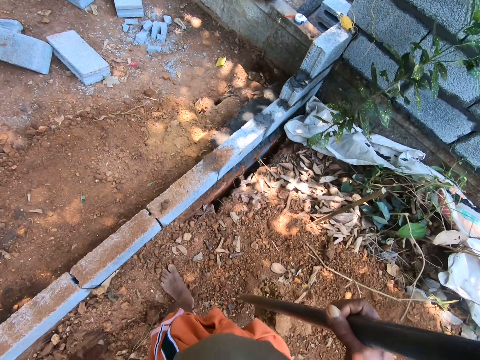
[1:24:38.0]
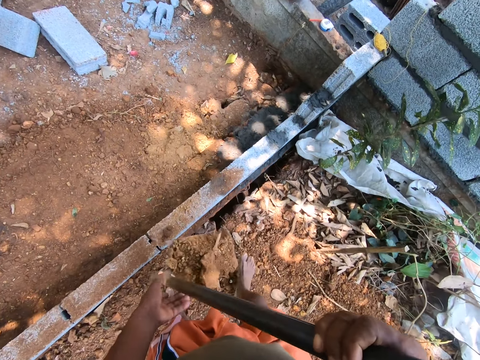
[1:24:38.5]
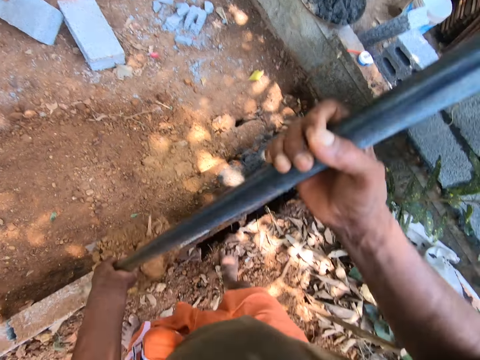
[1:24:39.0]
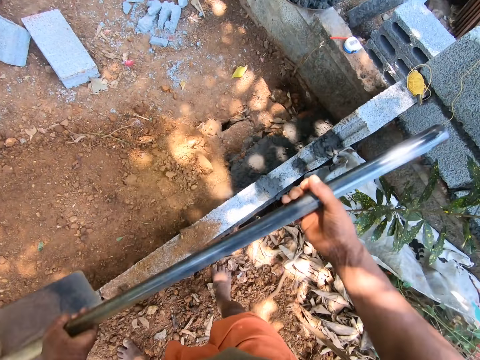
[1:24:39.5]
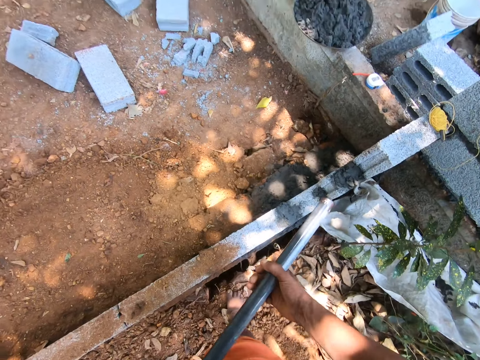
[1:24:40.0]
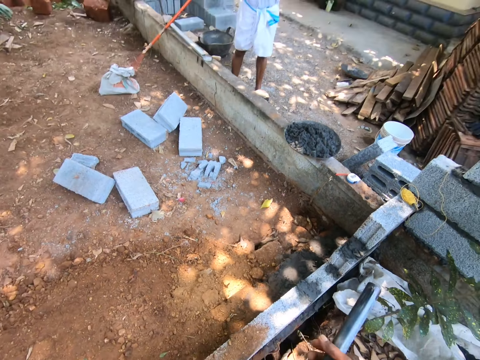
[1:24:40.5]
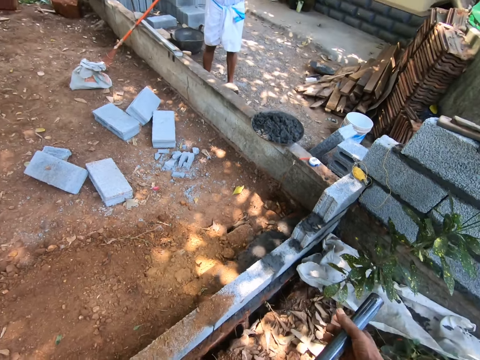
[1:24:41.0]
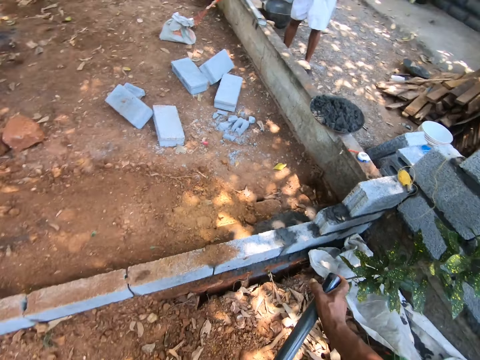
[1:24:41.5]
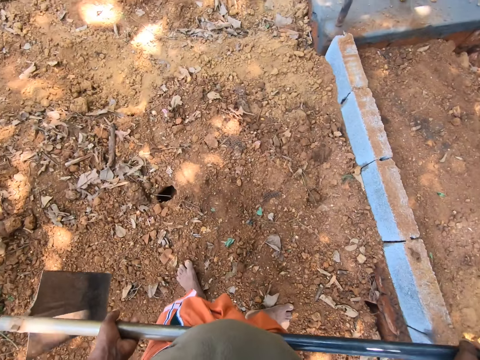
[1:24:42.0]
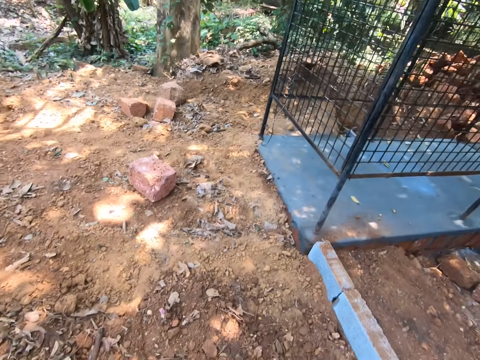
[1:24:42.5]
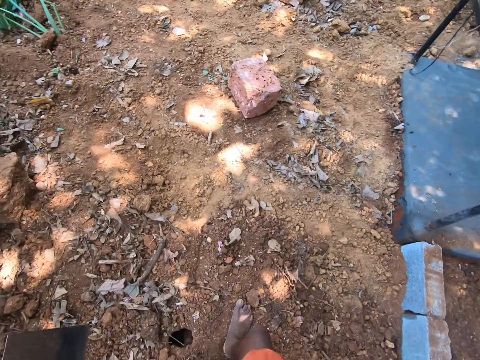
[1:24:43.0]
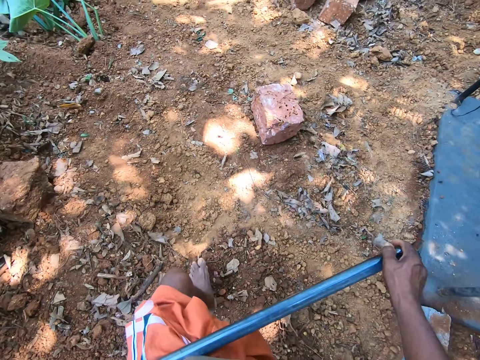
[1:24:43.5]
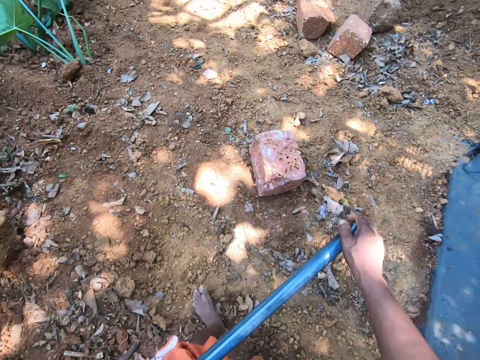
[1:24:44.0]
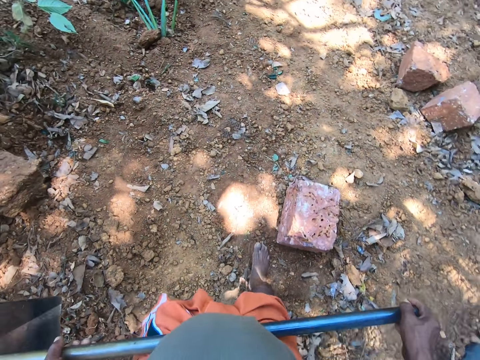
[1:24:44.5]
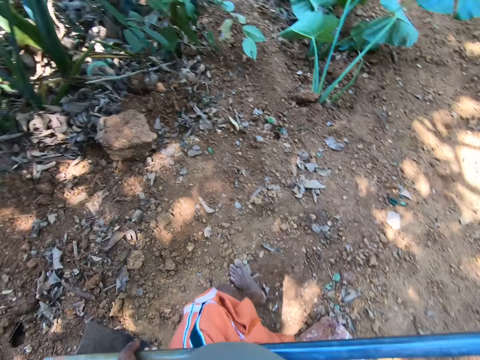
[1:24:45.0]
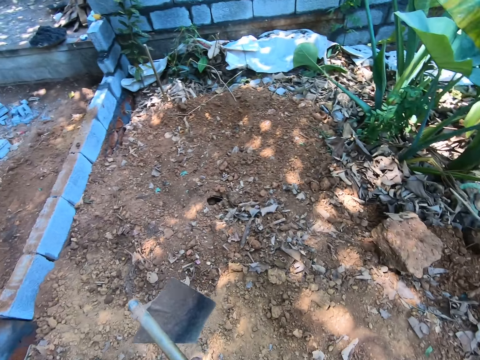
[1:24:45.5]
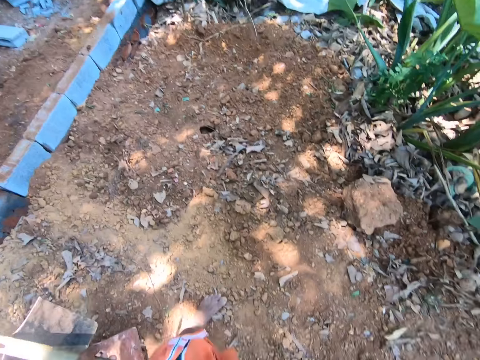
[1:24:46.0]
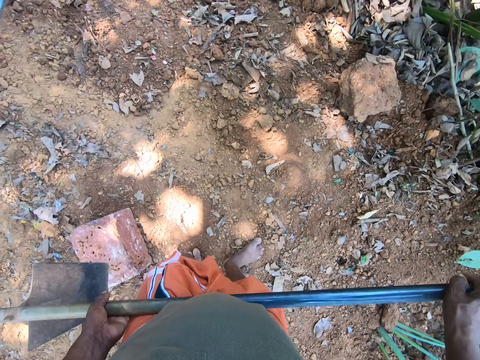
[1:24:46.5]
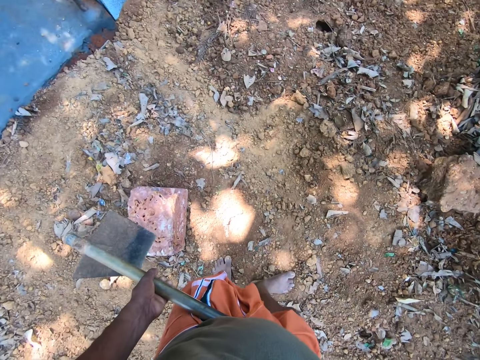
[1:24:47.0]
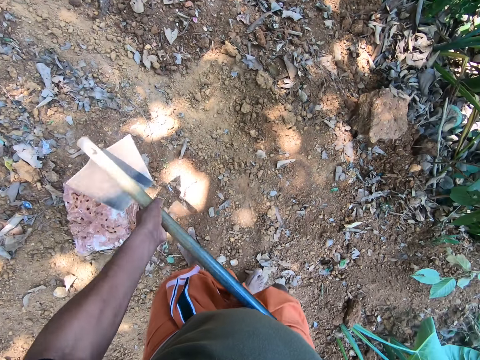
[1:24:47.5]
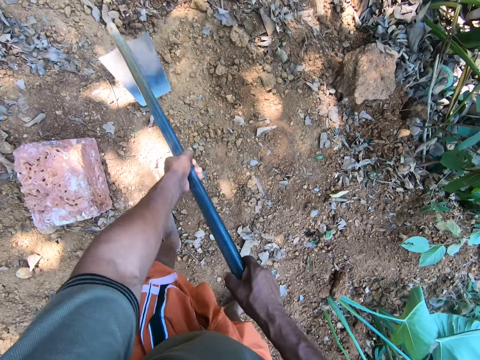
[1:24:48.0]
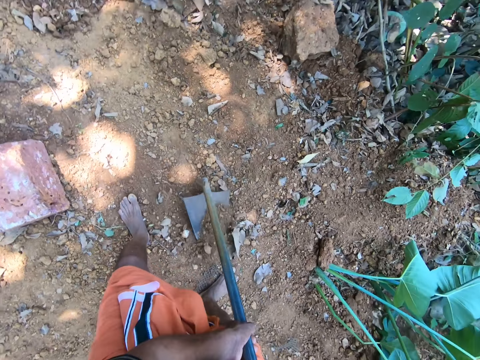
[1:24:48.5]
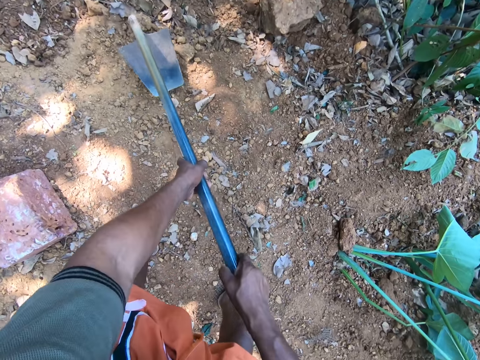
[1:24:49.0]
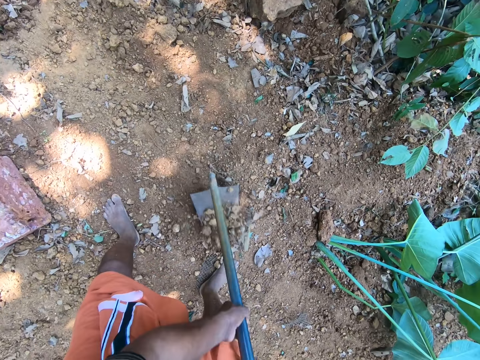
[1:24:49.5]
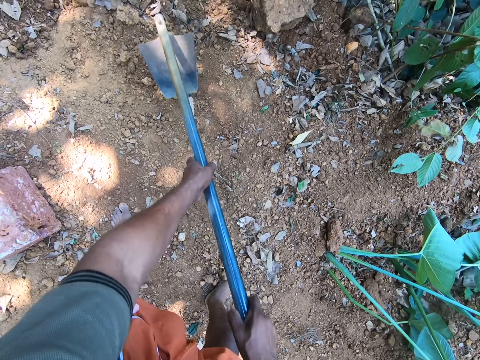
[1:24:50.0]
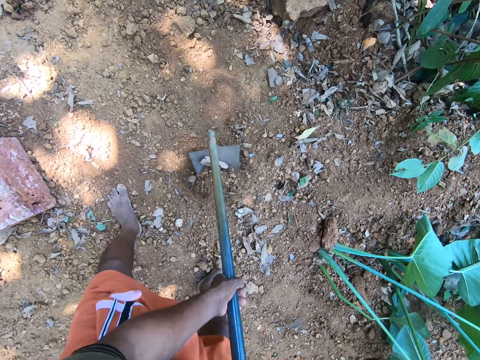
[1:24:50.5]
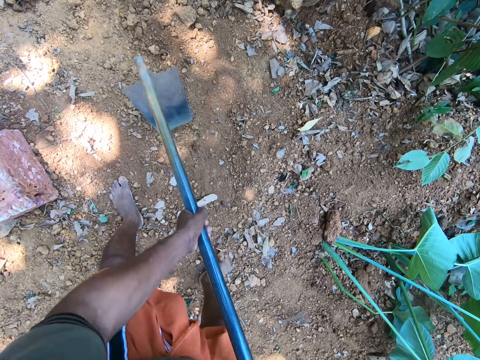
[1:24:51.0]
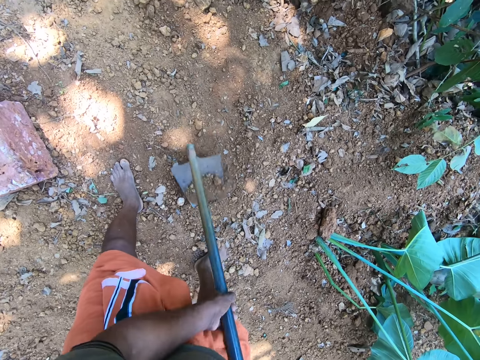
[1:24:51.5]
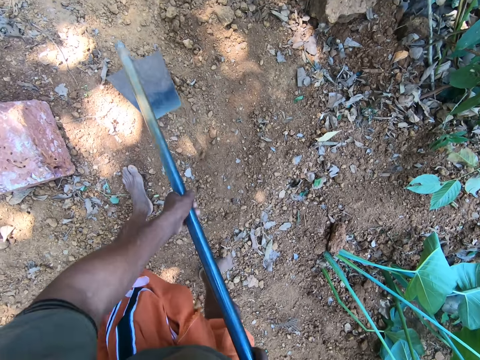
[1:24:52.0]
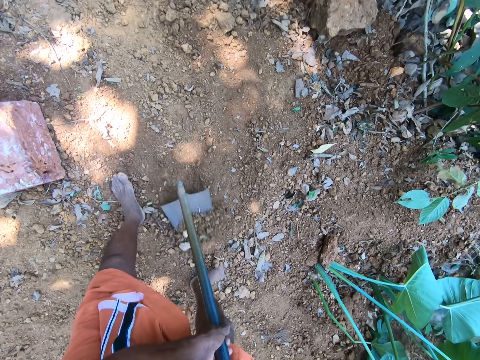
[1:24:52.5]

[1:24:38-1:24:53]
The camera wearer holds the hoe with both hands and pours the sand on the ground with the hoe in both hands. They talk to a man. They walk around the compound. They dig the ground with the hoe in both hands.

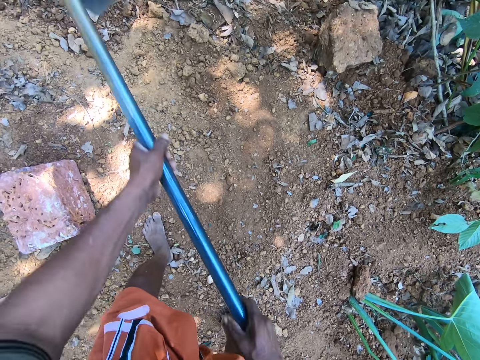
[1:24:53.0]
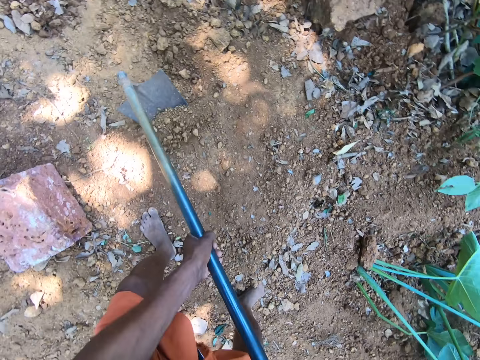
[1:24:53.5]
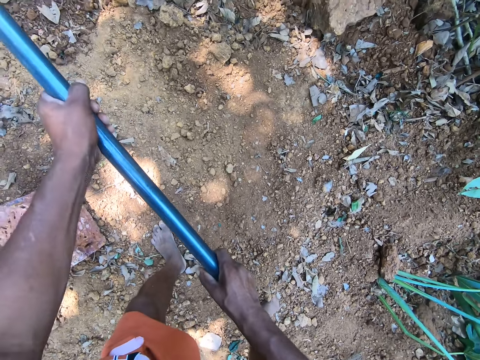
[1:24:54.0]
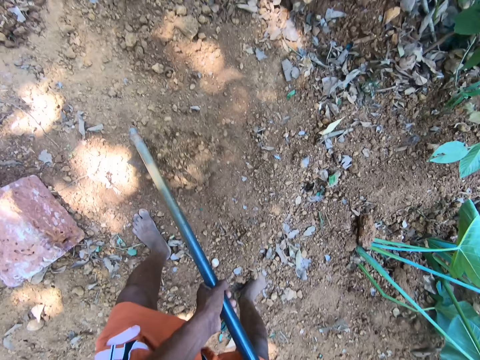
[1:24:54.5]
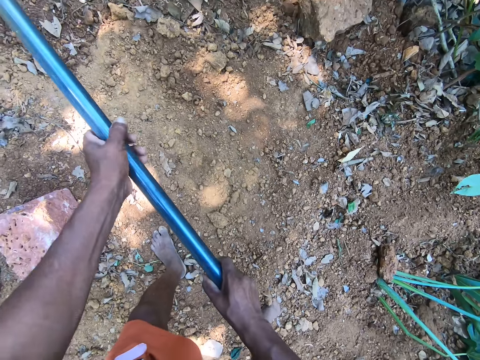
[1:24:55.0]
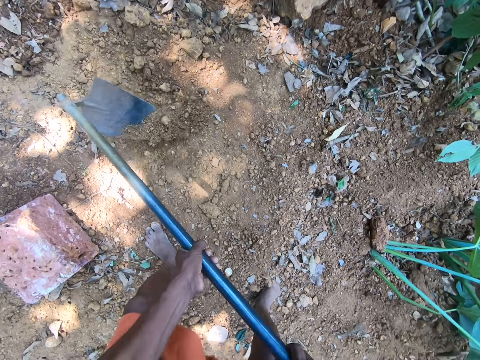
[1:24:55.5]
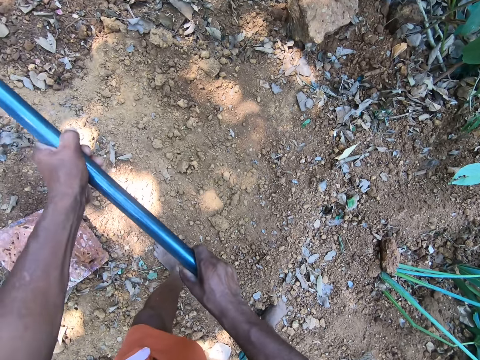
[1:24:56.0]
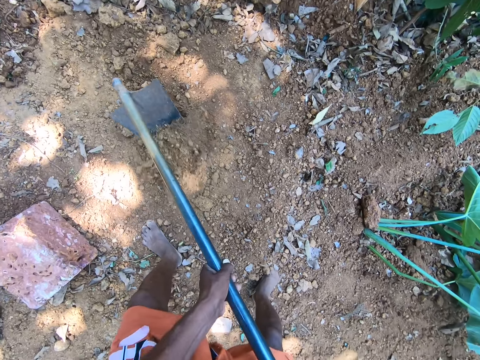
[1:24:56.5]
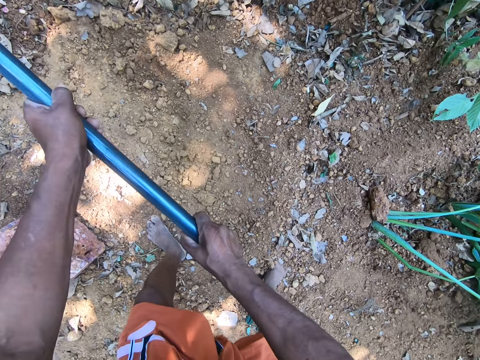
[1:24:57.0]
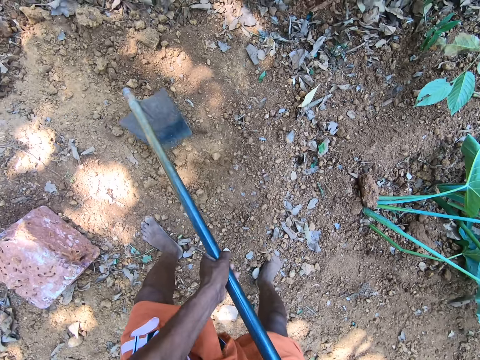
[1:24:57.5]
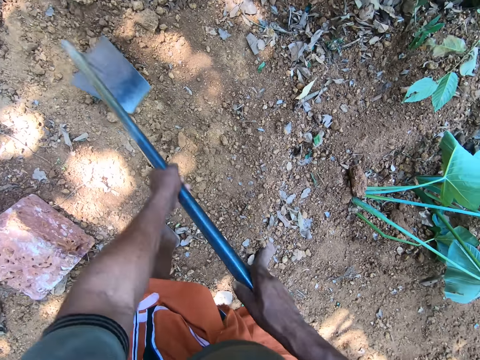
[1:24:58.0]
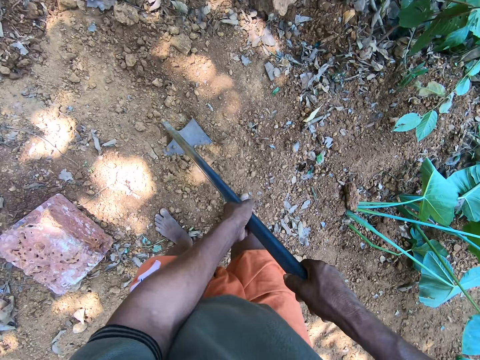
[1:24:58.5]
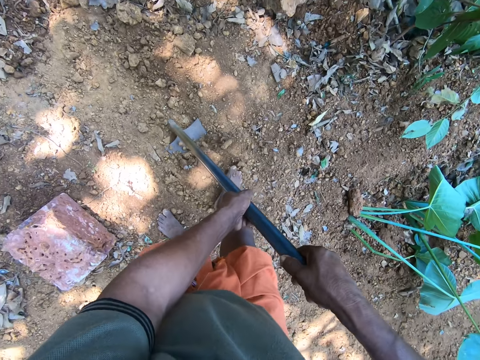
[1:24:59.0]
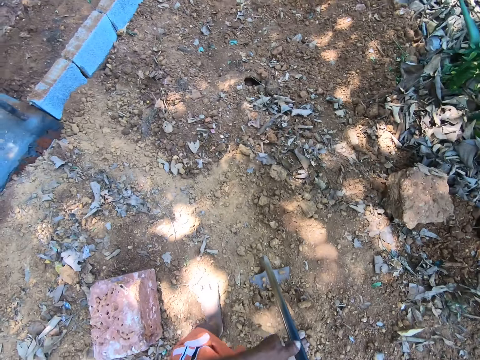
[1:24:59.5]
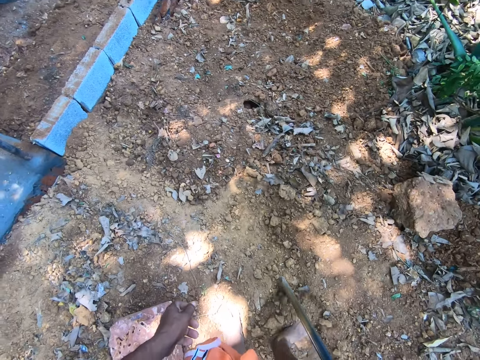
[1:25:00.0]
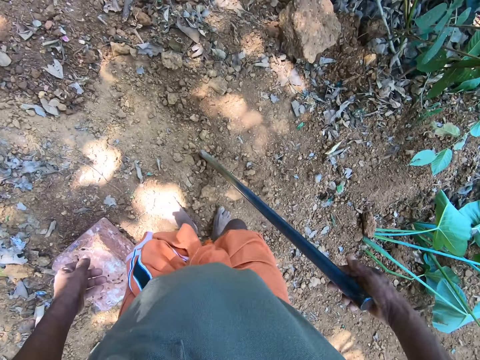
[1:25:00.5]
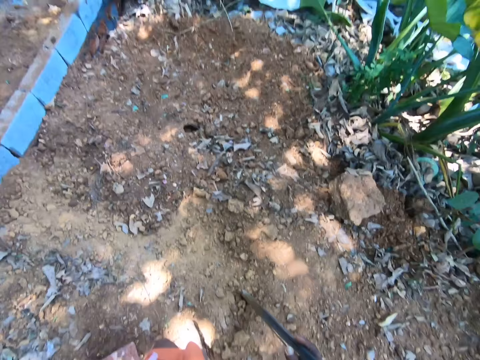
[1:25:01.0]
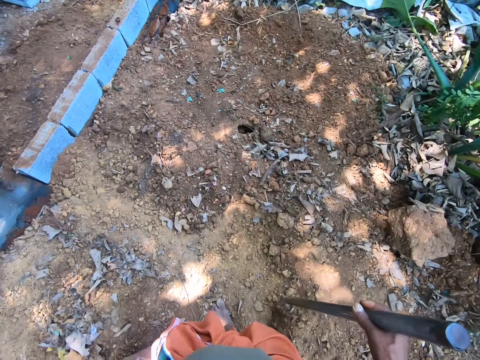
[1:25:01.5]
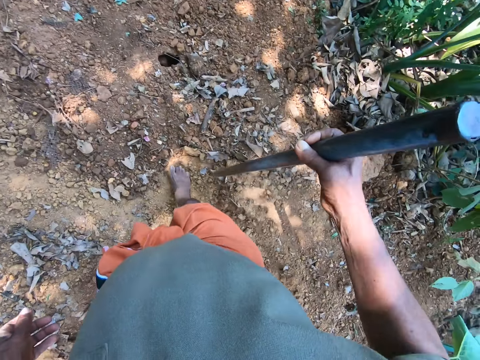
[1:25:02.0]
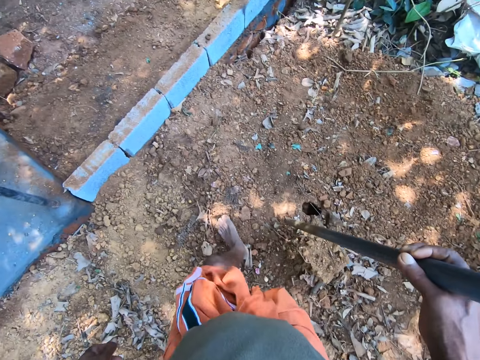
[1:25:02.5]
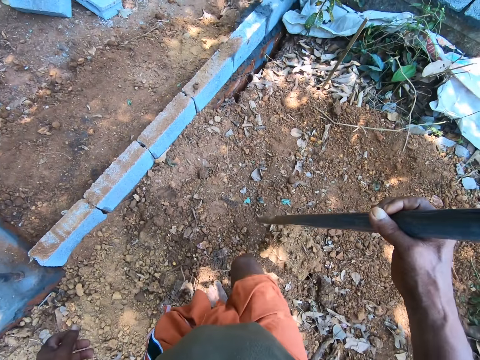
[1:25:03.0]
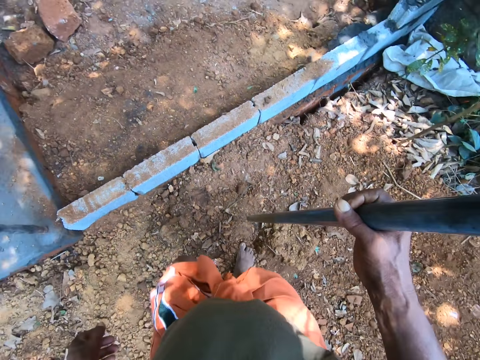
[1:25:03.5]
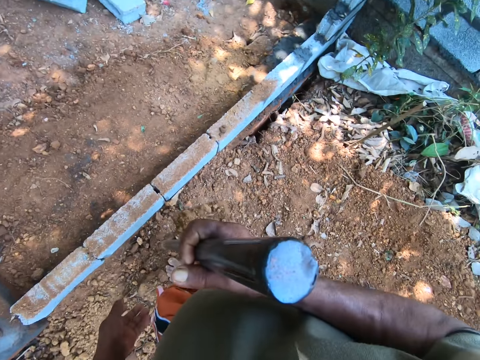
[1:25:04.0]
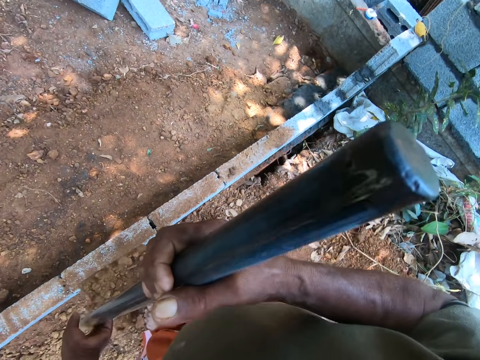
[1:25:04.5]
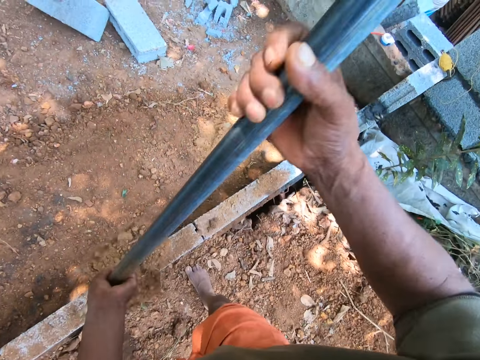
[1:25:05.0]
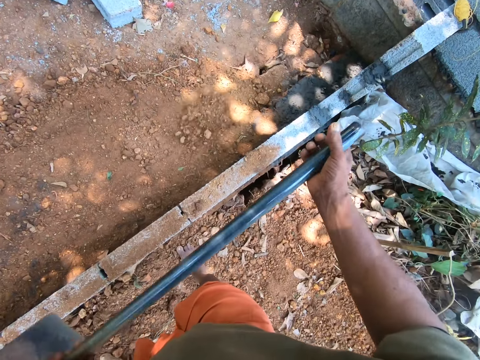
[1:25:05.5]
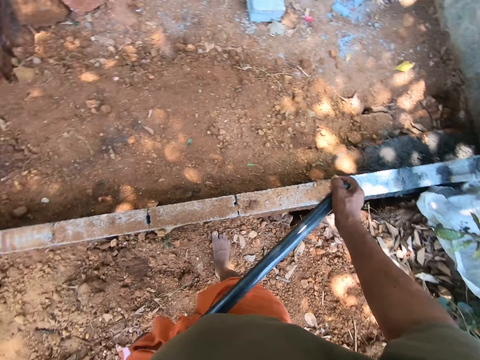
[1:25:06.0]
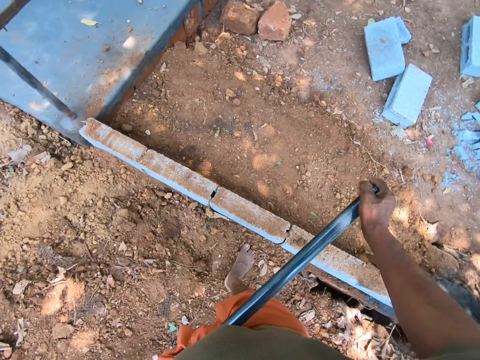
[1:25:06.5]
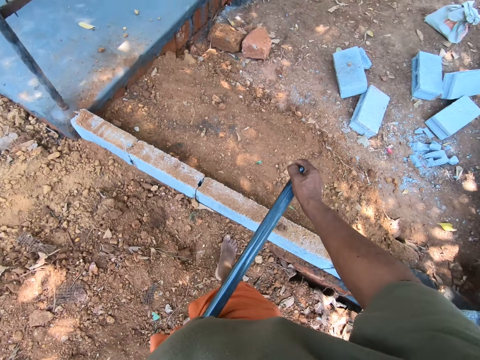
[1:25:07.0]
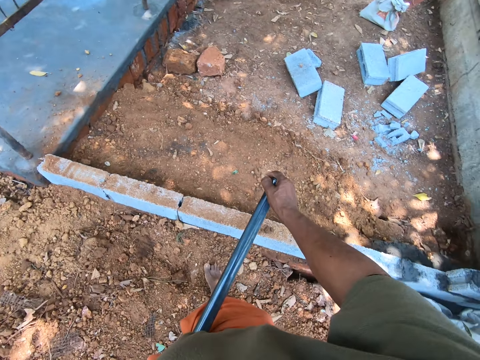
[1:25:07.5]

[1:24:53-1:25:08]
The camera wearer moves sand into the hoe with his right leg. He packs the sand from the ground with the hoe in his right hand. He walks around the compound. He pours the sand on the ground with the hoe in both hands.
